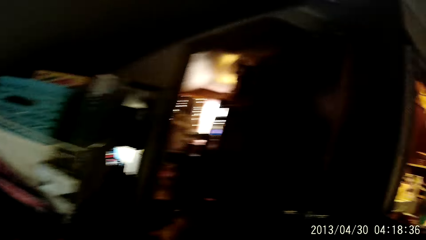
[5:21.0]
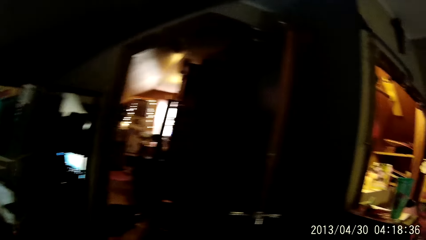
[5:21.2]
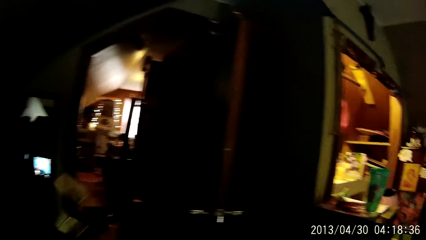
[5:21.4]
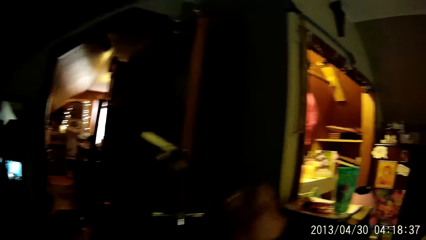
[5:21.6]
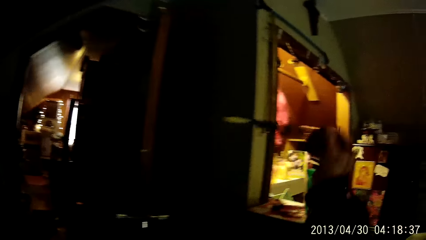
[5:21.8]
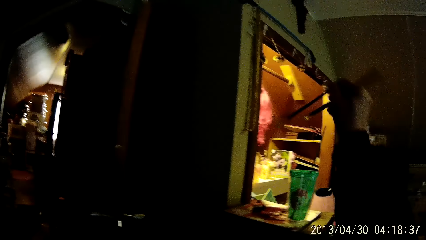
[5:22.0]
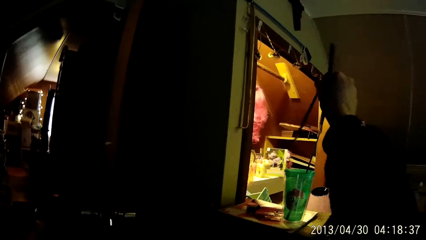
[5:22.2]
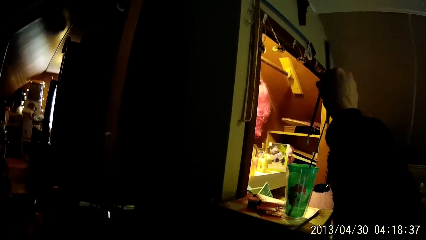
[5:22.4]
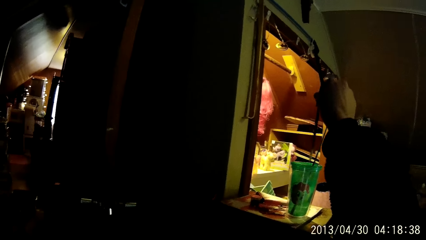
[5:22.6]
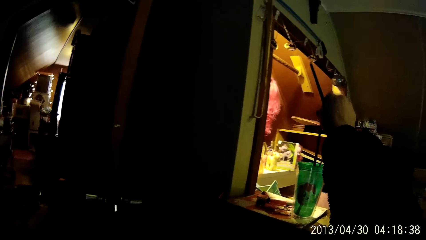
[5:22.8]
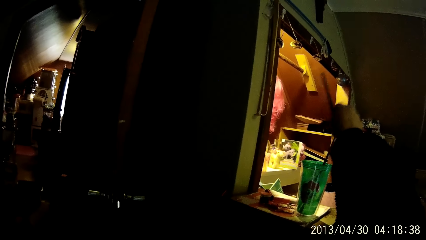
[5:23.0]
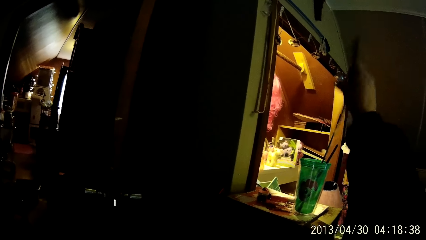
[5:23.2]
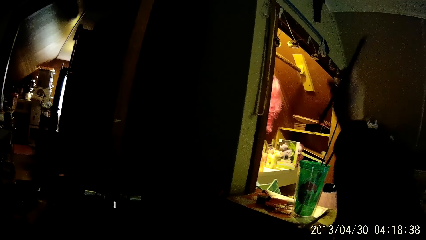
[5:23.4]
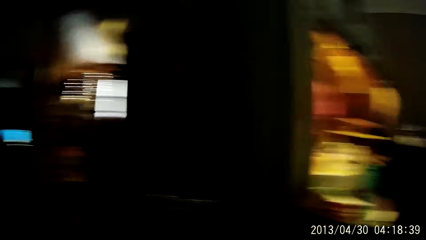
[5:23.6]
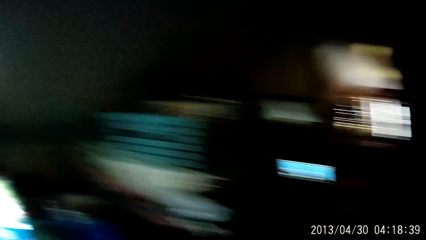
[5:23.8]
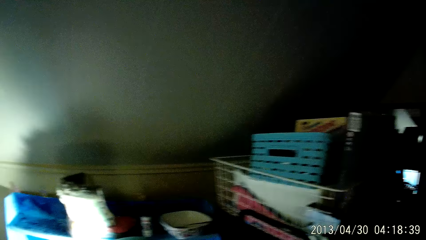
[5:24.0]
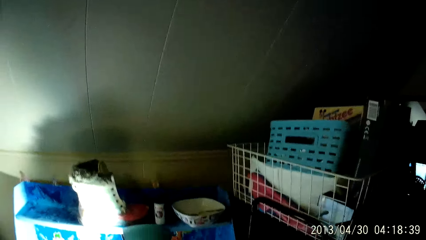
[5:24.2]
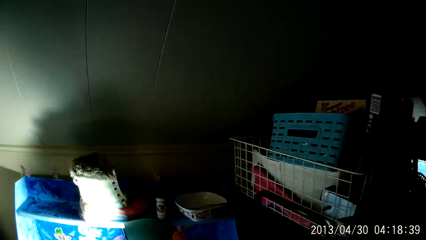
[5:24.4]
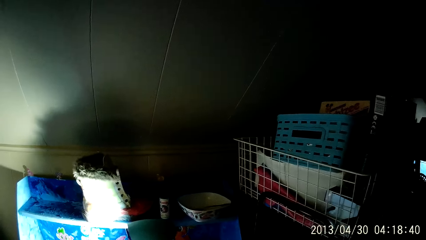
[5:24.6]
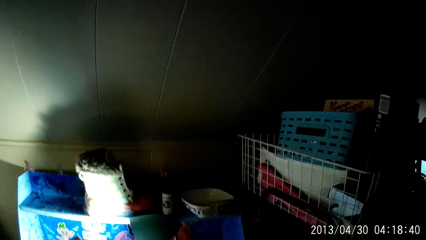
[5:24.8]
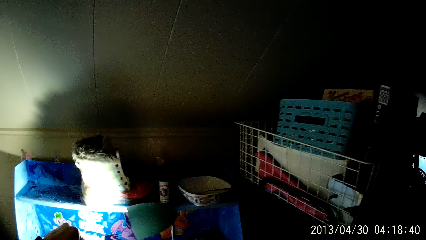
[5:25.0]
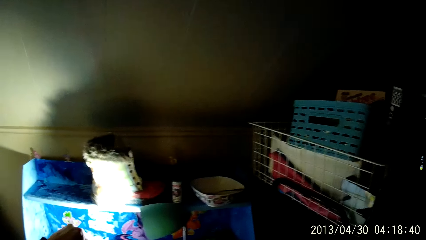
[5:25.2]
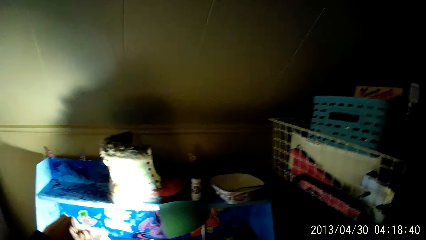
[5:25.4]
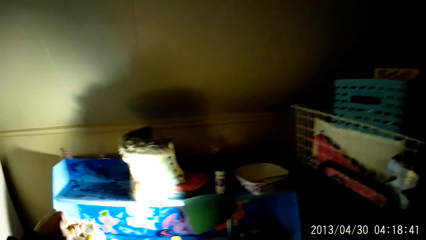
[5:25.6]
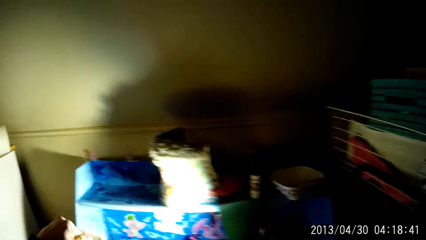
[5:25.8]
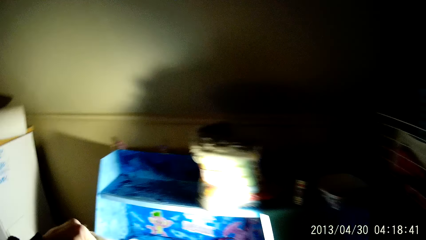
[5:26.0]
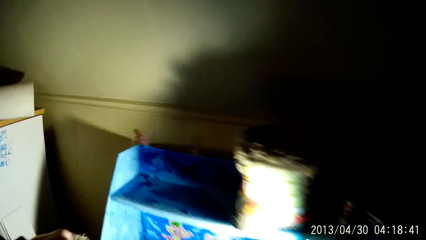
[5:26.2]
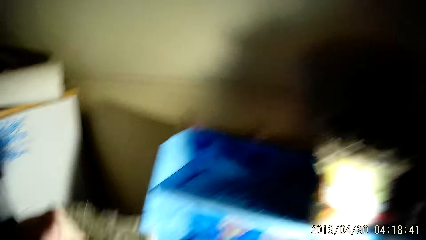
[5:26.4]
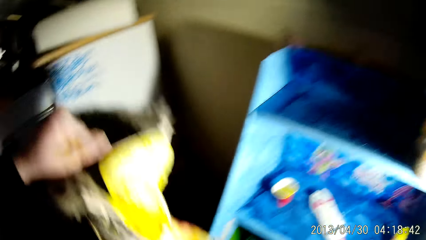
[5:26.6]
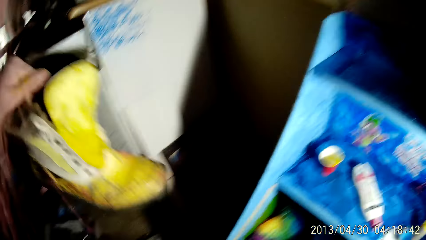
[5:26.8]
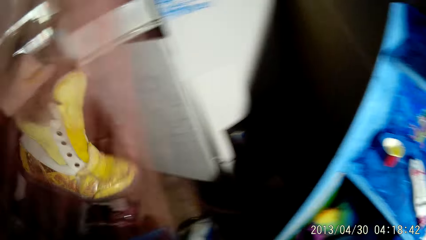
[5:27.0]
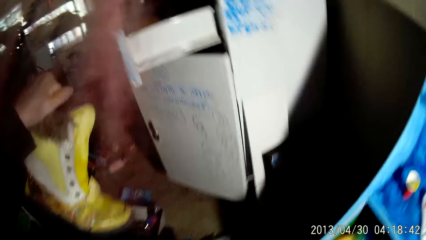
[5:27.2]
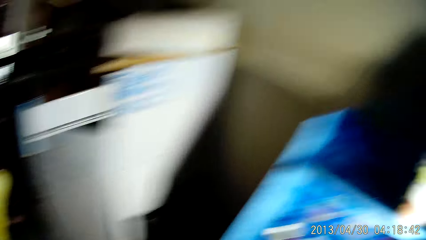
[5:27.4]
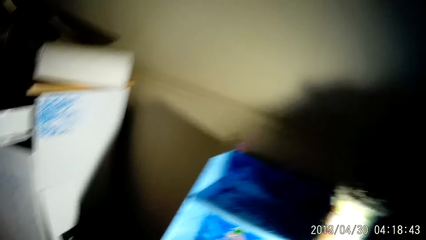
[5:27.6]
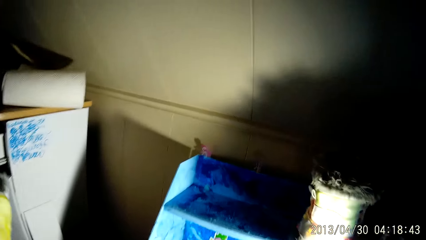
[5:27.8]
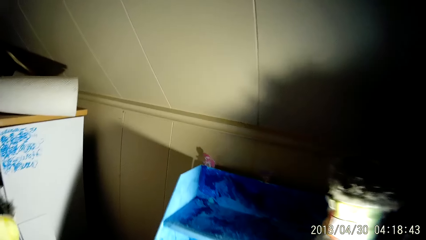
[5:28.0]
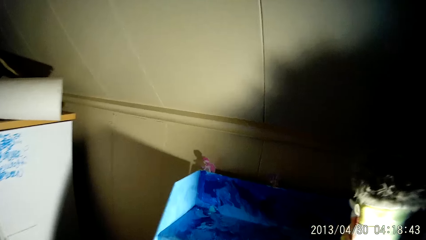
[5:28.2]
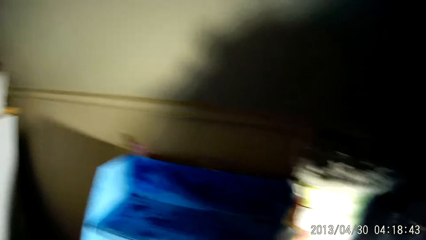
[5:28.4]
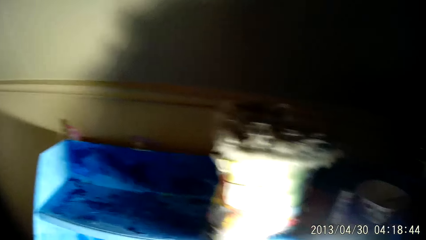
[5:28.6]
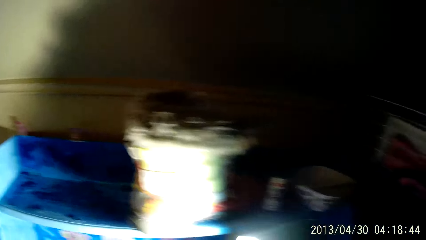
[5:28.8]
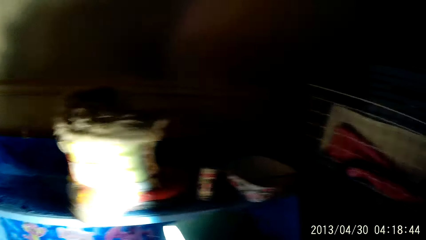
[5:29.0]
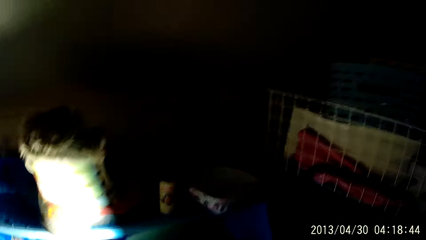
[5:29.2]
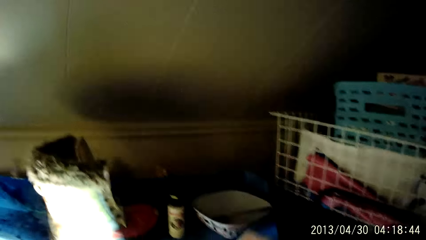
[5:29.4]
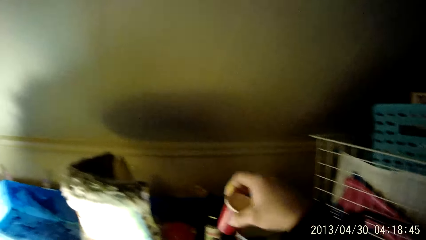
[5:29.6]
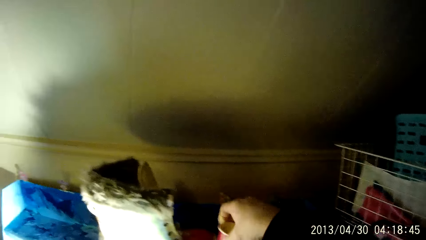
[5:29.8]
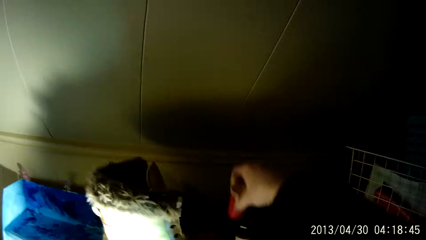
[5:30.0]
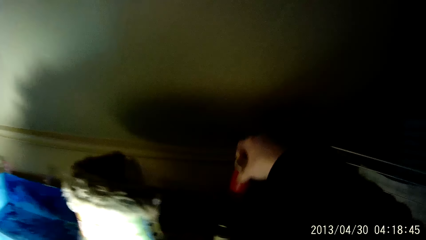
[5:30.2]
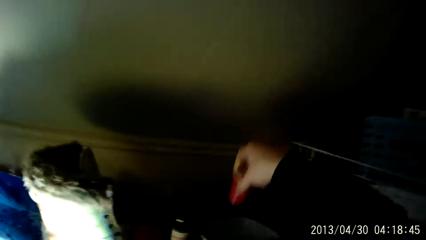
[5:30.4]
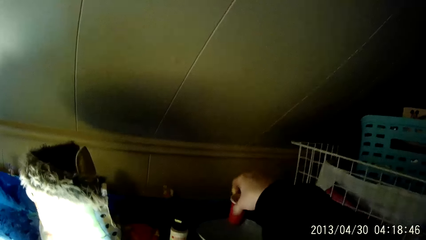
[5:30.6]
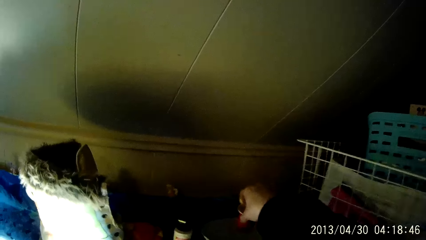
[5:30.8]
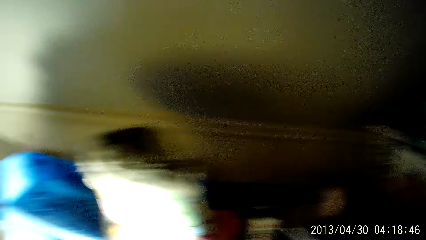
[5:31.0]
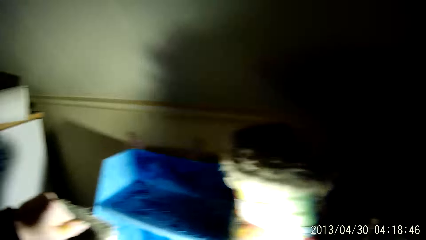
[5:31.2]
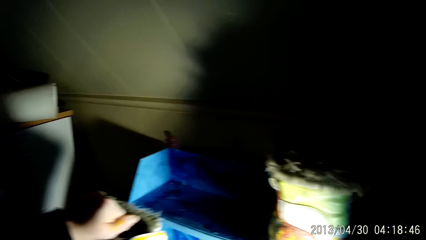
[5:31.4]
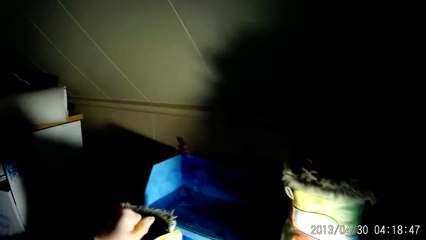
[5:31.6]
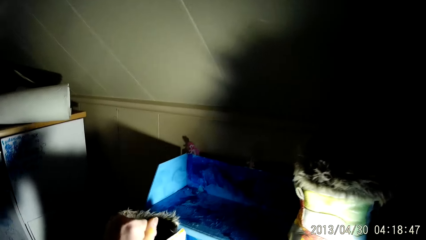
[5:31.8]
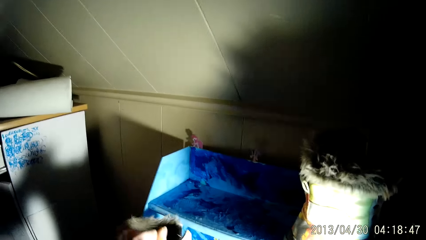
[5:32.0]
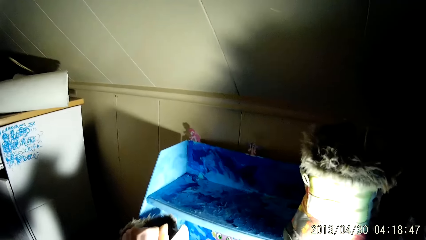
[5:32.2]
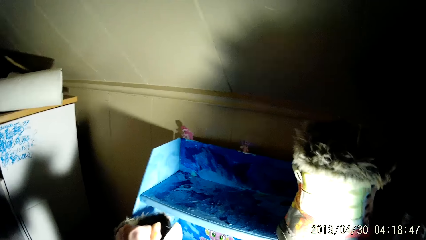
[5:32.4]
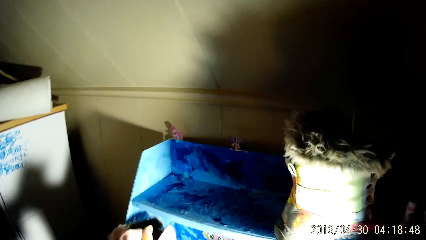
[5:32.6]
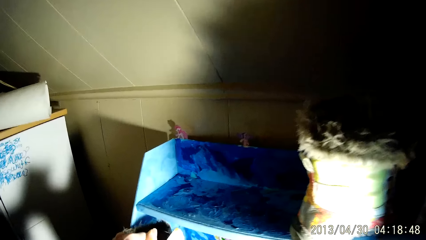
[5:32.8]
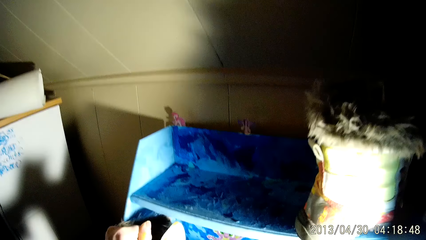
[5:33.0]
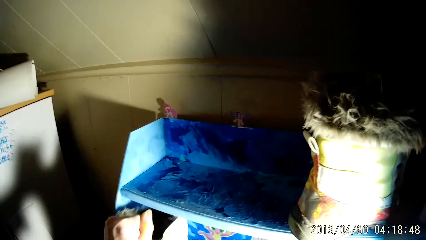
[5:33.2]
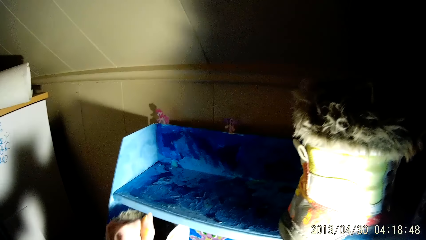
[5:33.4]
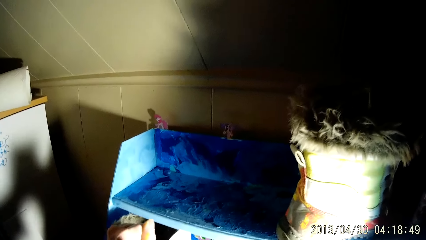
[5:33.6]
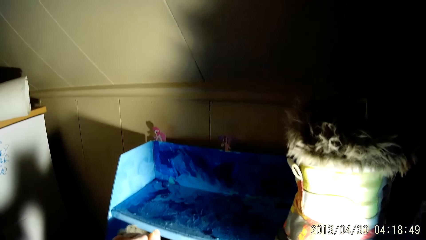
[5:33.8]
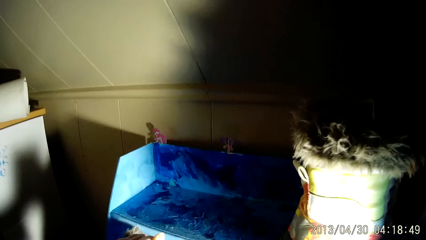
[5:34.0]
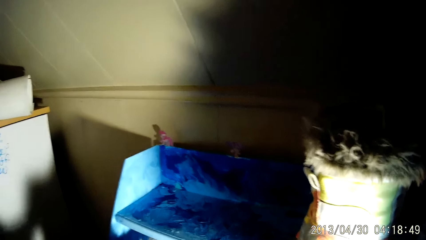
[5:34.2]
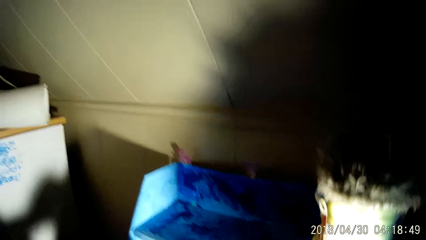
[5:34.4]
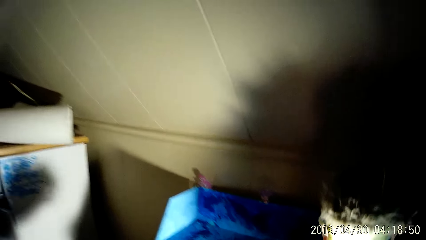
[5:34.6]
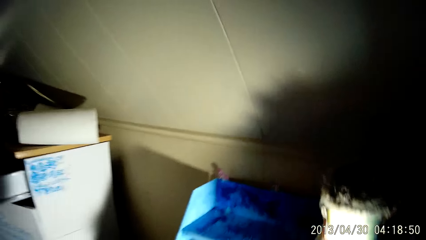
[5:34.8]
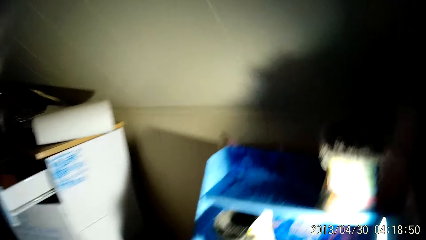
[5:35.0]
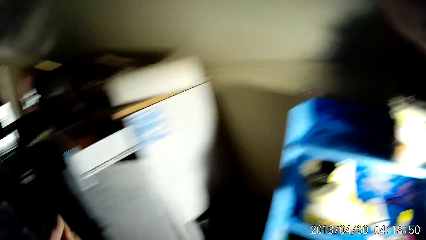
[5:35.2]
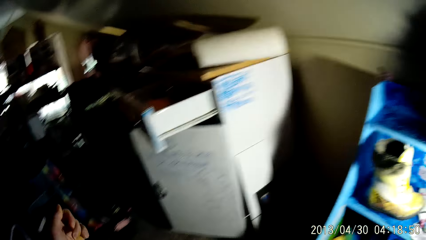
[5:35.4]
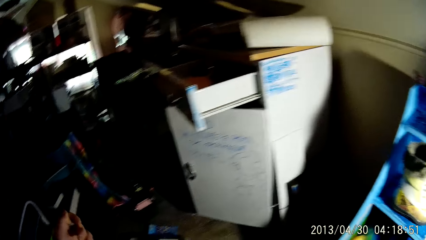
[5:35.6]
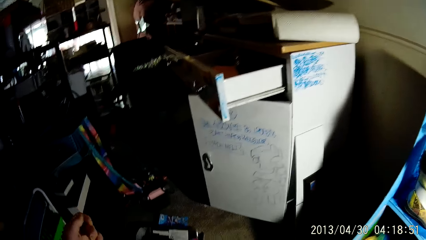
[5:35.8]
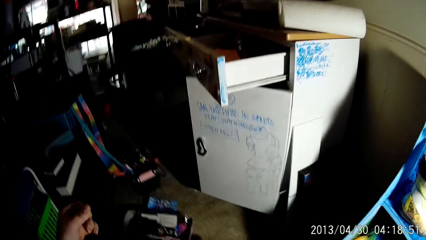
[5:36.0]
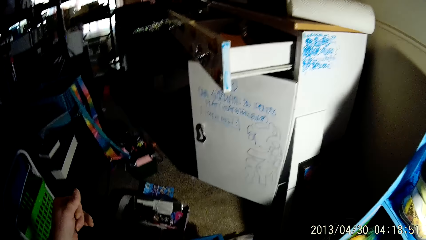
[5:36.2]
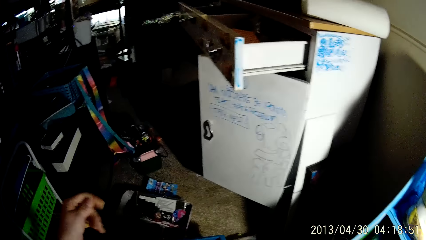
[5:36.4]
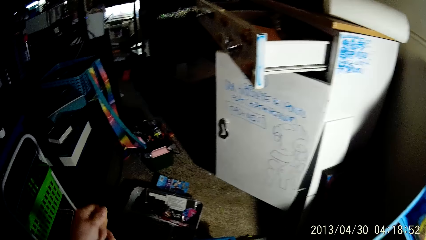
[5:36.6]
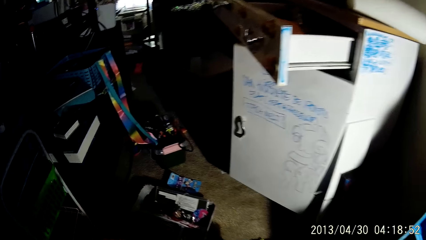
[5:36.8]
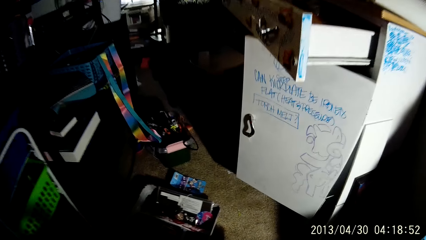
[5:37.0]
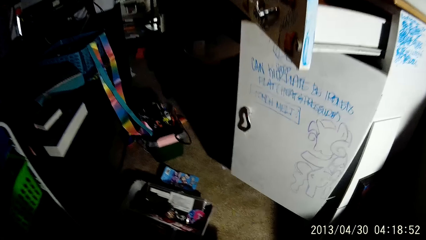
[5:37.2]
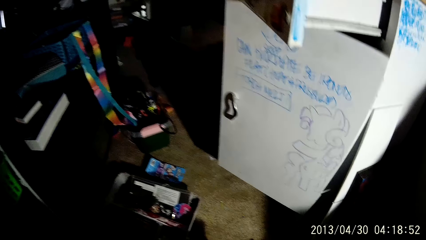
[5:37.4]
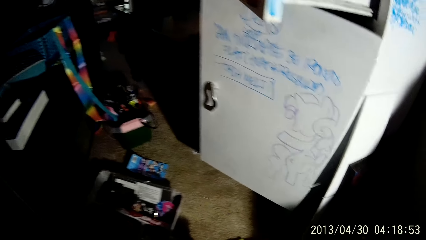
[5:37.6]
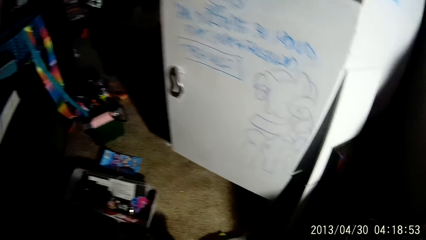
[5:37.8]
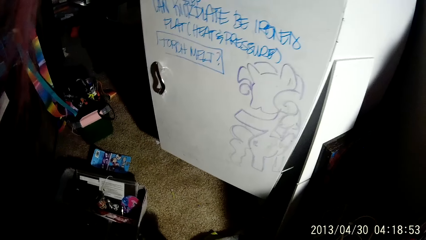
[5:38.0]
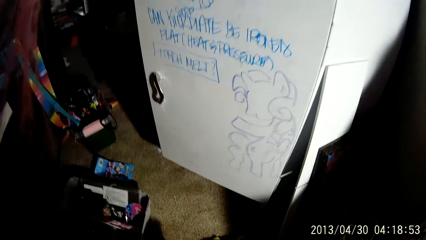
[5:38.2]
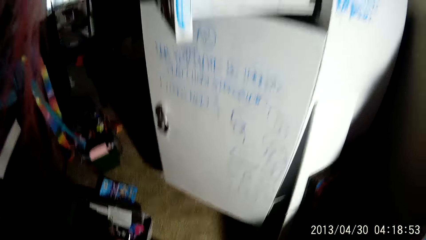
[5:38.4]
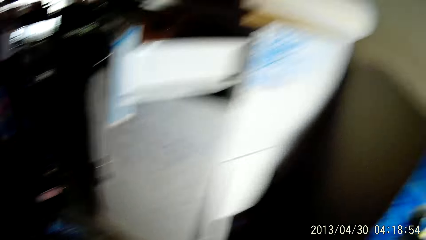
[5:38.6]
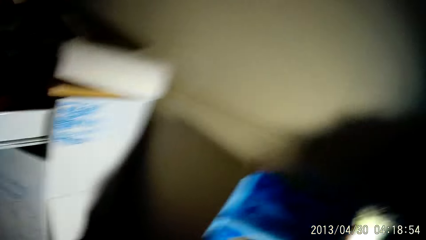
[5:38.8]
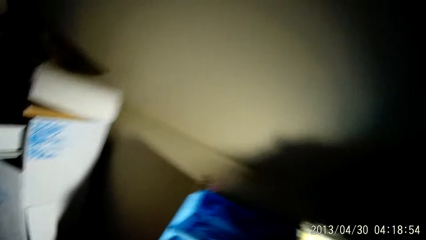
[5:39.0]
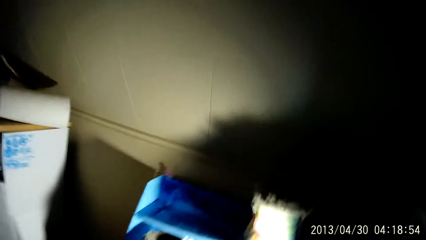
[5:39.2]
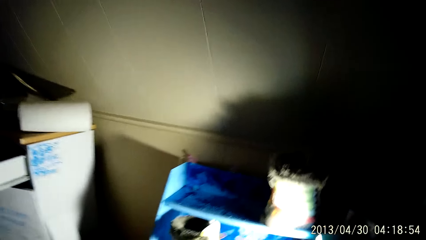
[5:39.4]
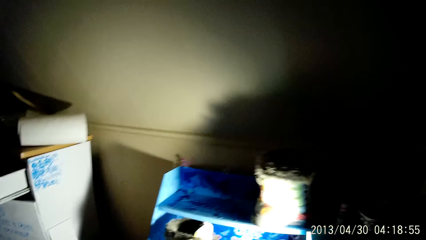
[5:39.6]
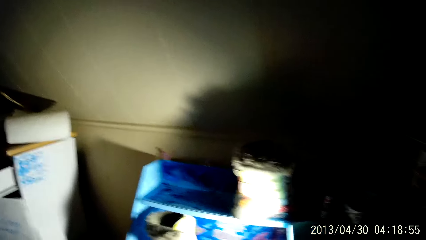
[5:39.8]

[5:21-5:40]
The camera wearer places the brush into a cup on a slab. He places the brush into the cup on the slab again. He places a container into a container on the shelf. He places the boot on the shelf with his left hand.
